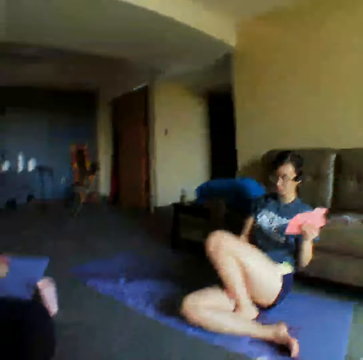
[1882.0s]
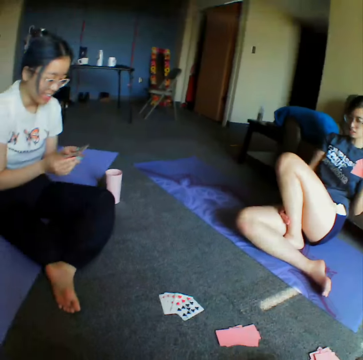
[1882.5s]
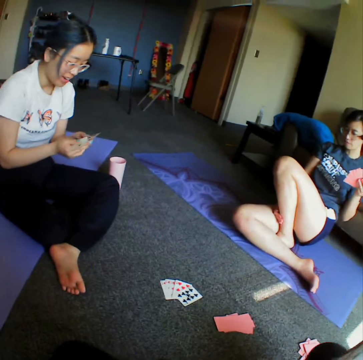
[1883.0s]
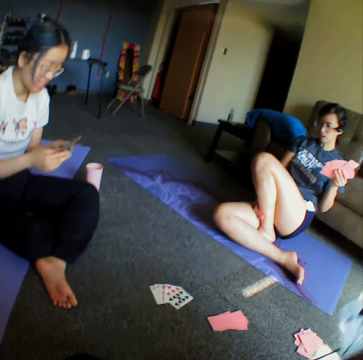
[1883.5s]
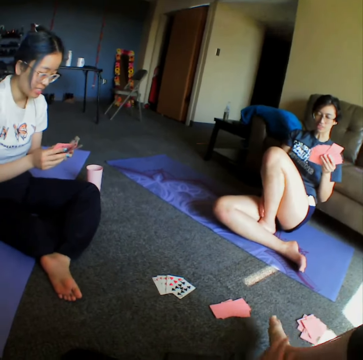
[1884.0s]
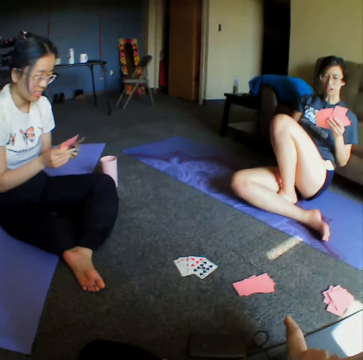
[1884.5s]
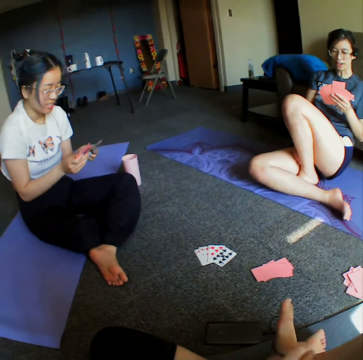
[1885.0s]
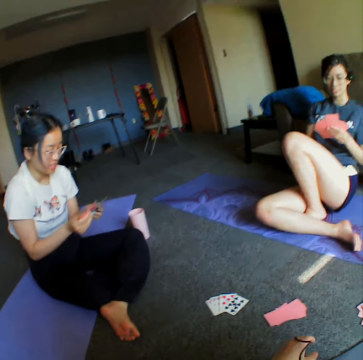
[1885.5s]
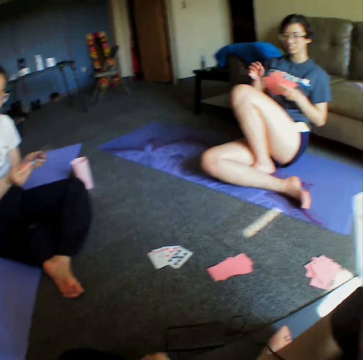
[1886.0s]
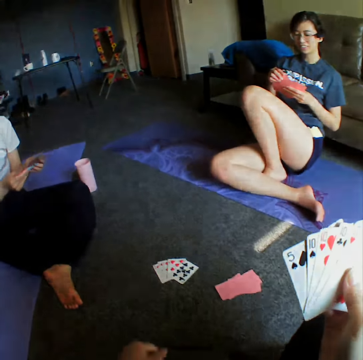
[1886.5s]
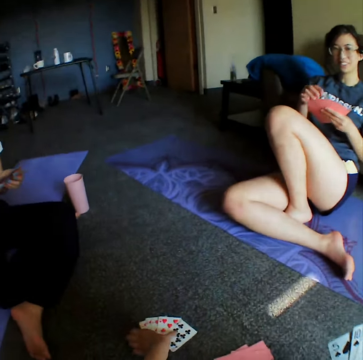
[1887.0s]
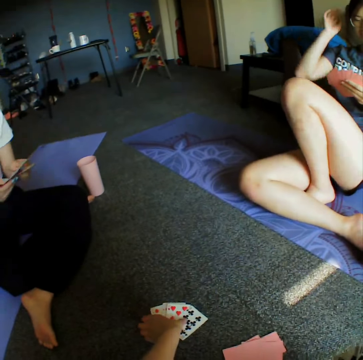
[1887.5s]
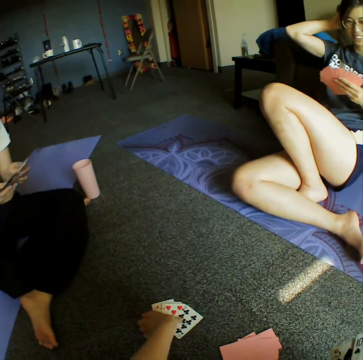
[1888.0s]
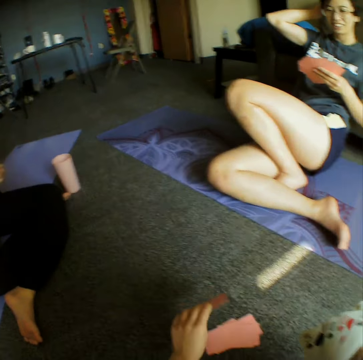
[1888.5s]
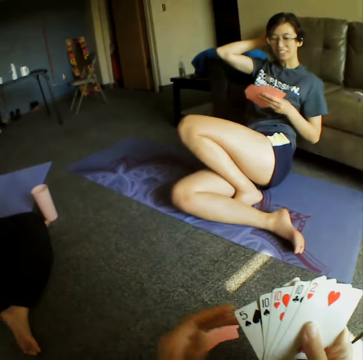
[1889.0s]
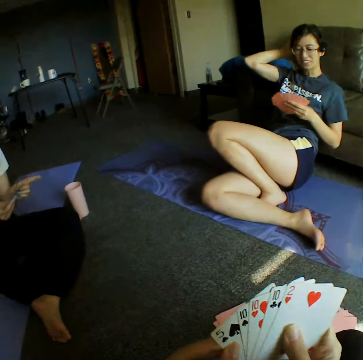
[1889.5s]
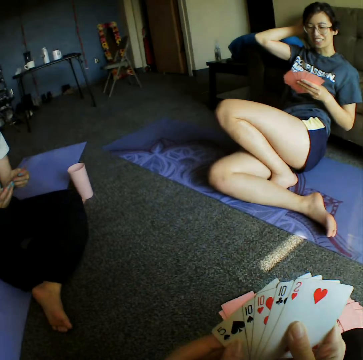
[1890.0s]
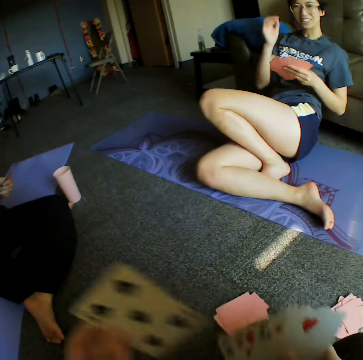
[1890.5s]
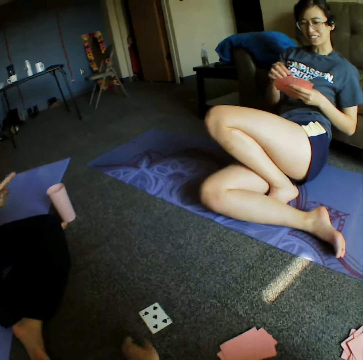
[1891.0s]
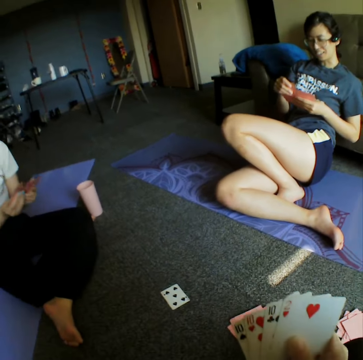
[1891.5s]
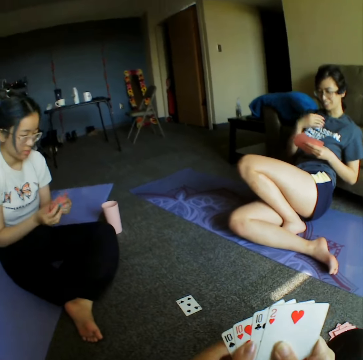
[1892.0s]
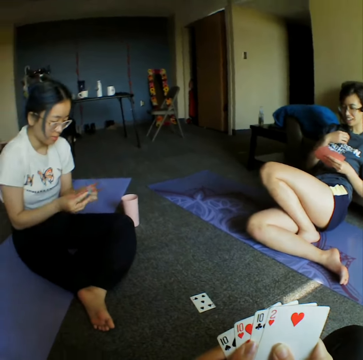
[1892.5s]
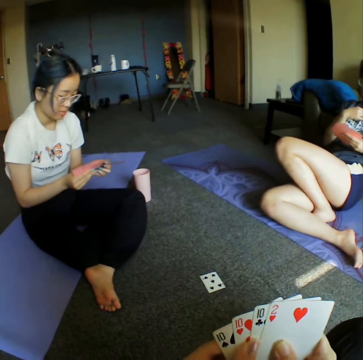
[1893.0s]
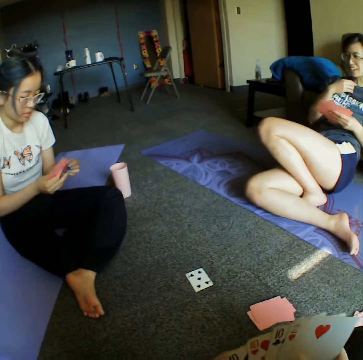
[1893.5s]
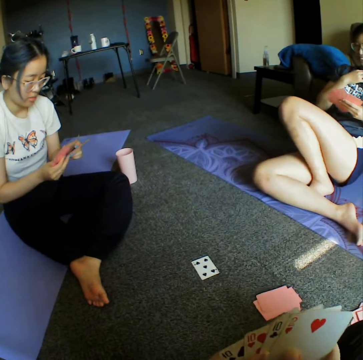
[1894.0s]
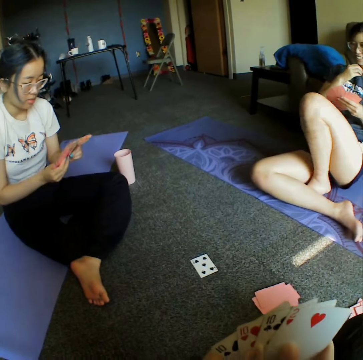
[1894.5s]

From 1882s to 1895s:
The camera wearer looks around the room. They pick cards from the floor. They allocate the cards from one place to the other and turn them upside down. They throw the card on the floor. They place a card on the floor.

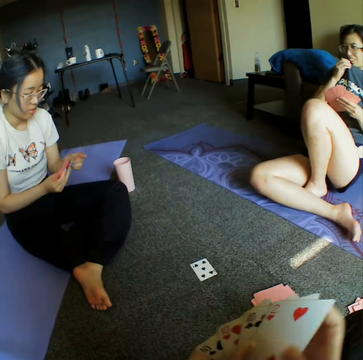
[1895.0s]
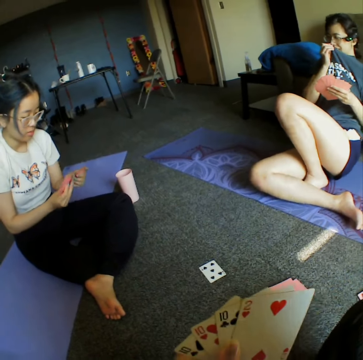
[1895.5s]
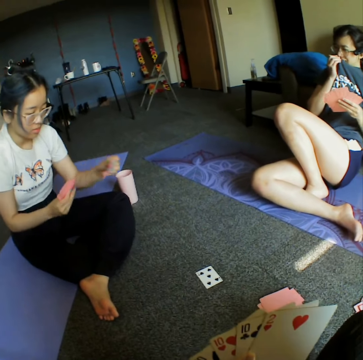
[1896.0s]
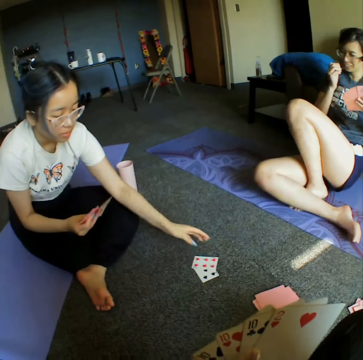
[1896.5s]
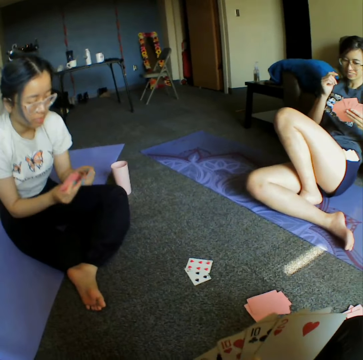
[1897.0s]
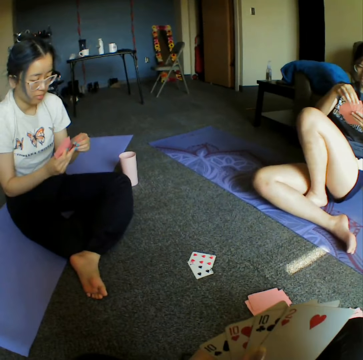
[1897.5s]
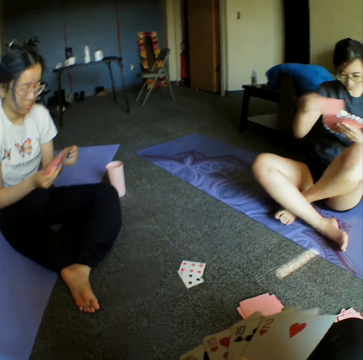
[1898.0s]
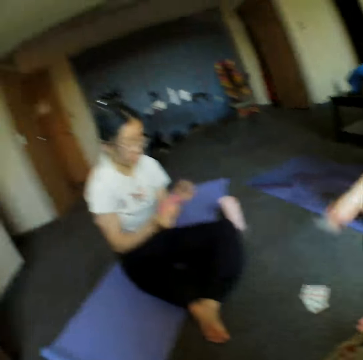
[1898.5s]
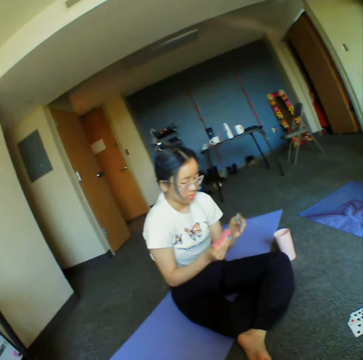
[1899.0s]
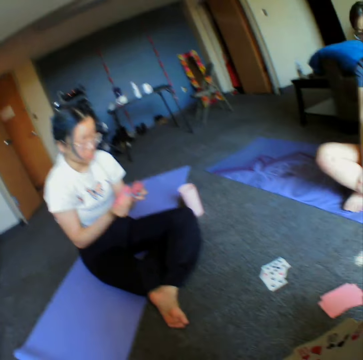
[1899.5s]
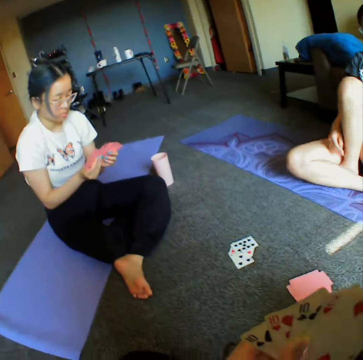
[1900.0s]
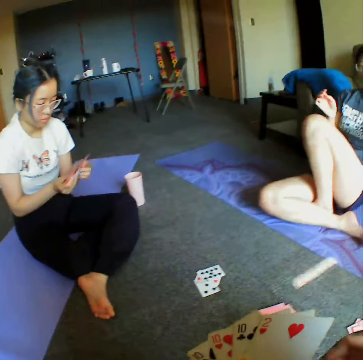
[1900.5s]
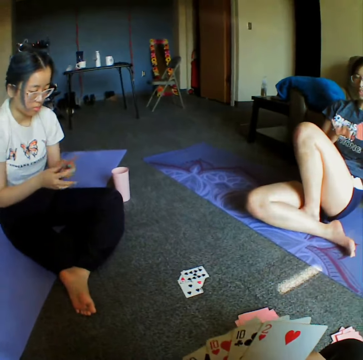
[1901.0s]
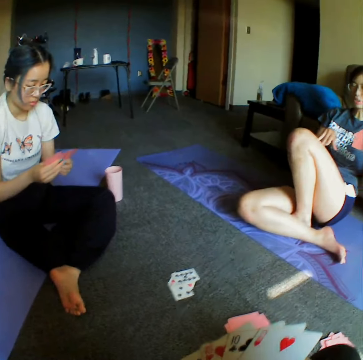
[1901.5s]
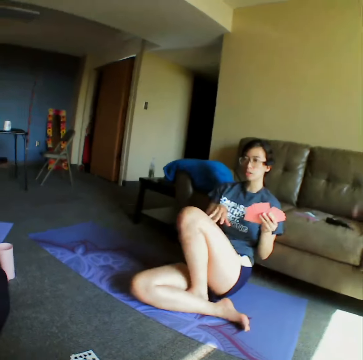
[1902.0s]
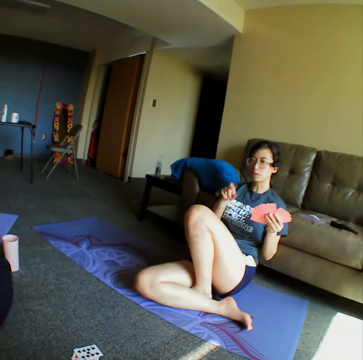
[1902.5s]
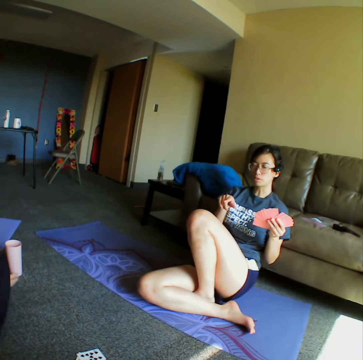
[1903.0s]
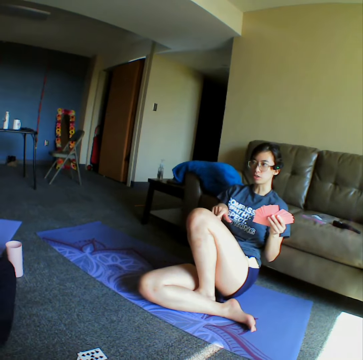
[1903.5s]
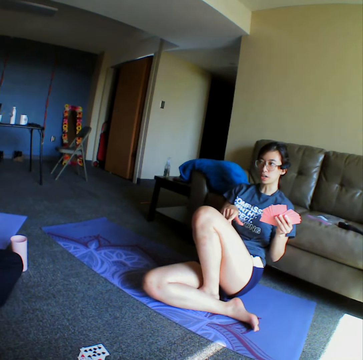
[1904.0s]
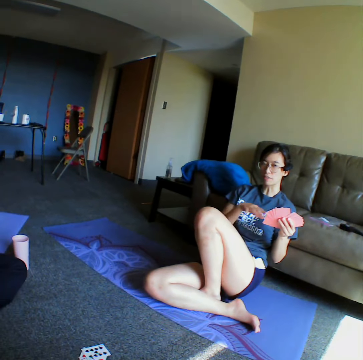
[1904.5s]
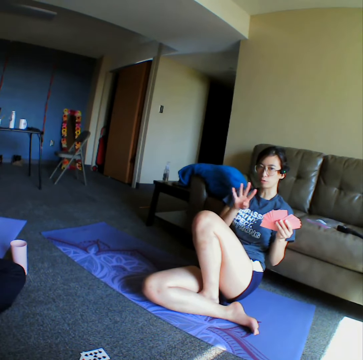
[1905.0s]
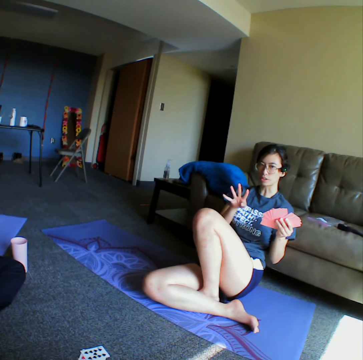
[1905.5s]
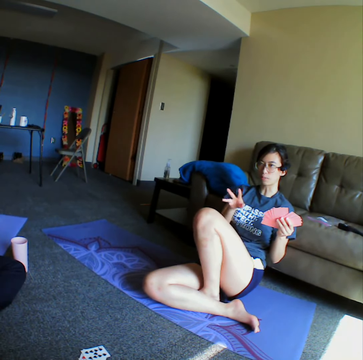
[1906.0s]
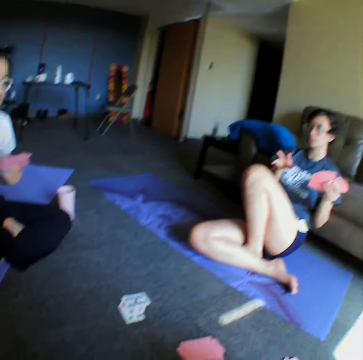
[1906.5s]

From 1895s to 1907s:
A woman places a card on the floor. She throws the cards on the floor. Another woman places a card on the floor. She throws the cards on the floor. She converses with the camera wearer and demonstrates something to the first woman and the camera wearer.

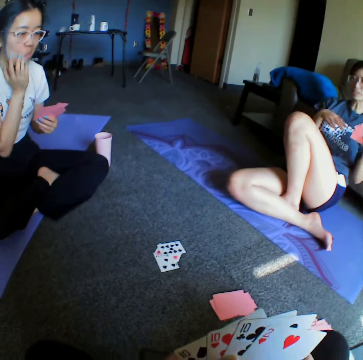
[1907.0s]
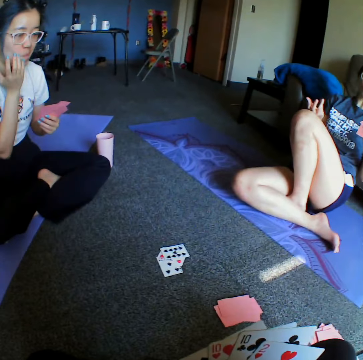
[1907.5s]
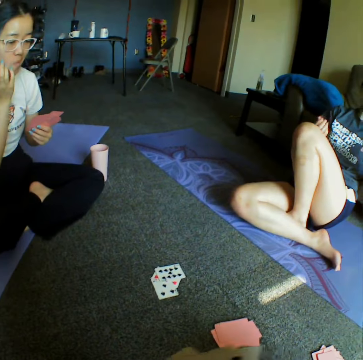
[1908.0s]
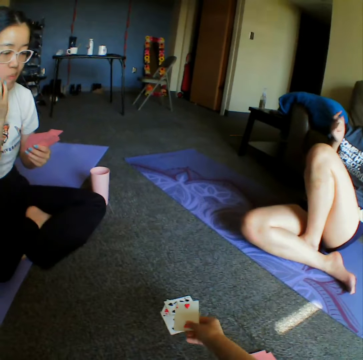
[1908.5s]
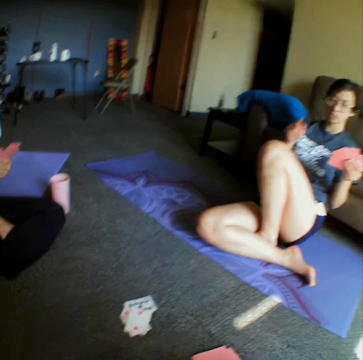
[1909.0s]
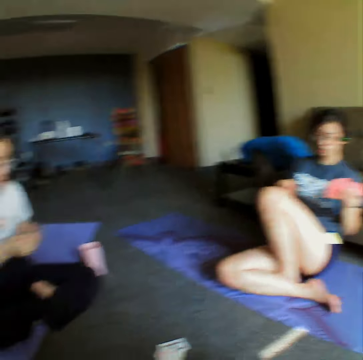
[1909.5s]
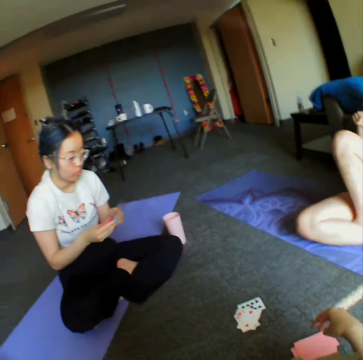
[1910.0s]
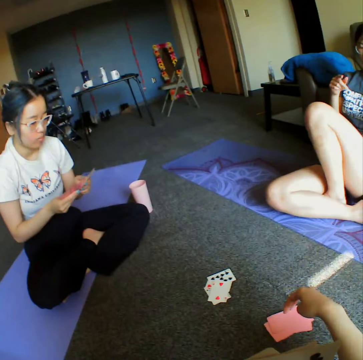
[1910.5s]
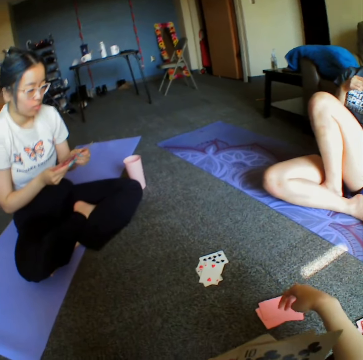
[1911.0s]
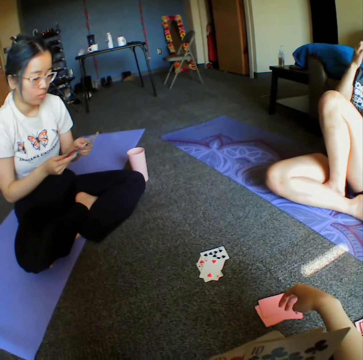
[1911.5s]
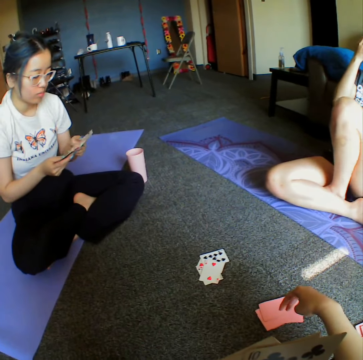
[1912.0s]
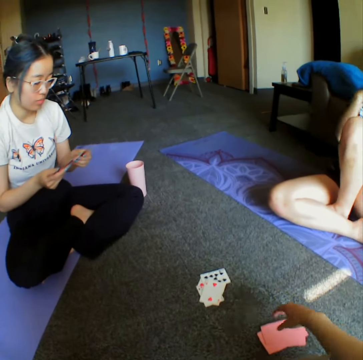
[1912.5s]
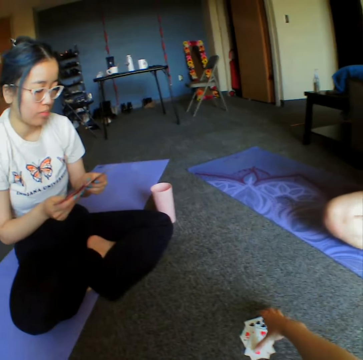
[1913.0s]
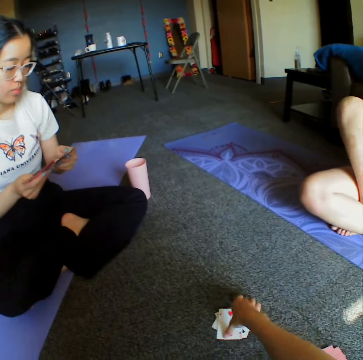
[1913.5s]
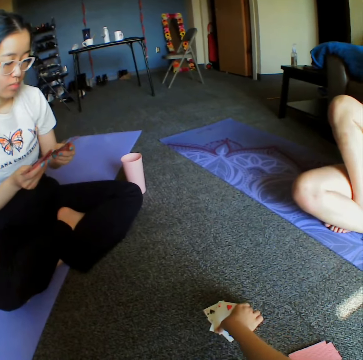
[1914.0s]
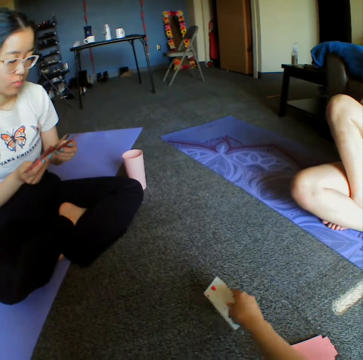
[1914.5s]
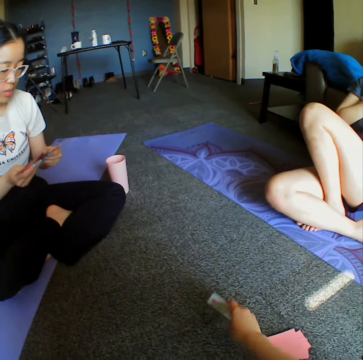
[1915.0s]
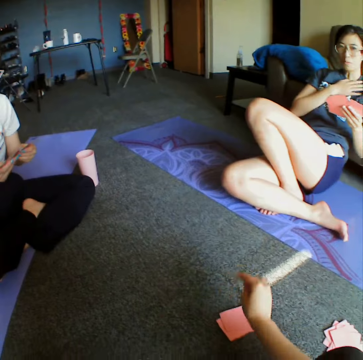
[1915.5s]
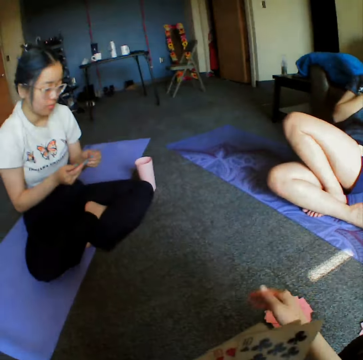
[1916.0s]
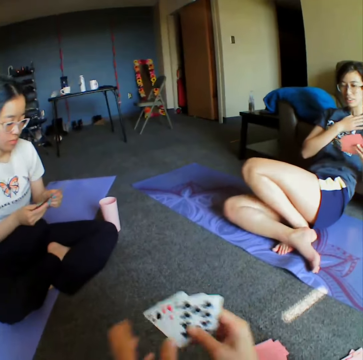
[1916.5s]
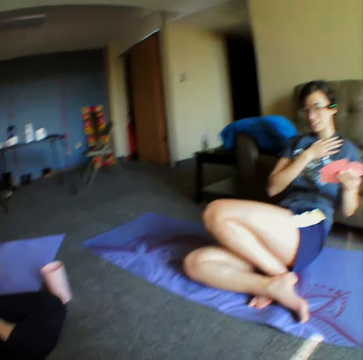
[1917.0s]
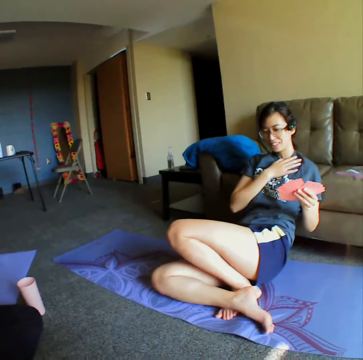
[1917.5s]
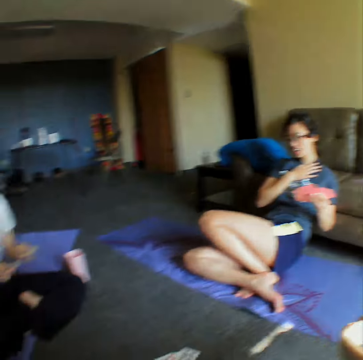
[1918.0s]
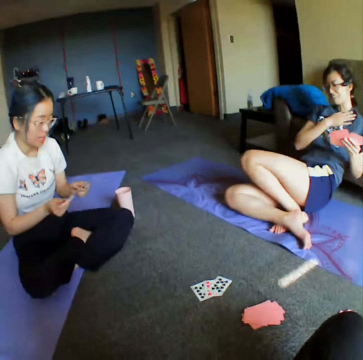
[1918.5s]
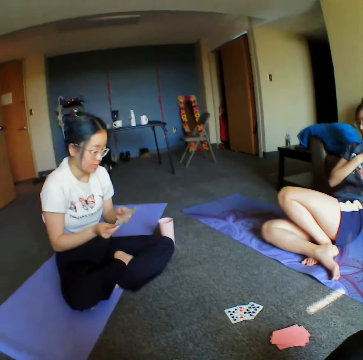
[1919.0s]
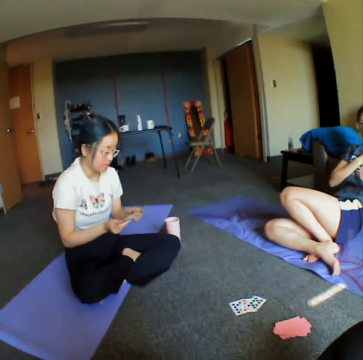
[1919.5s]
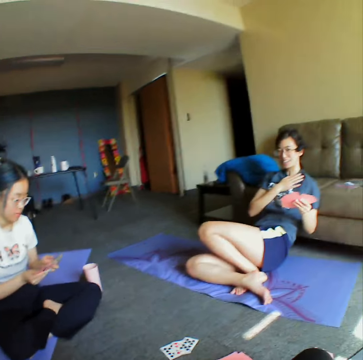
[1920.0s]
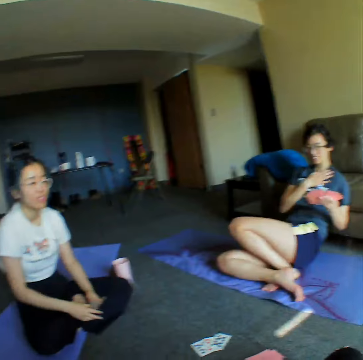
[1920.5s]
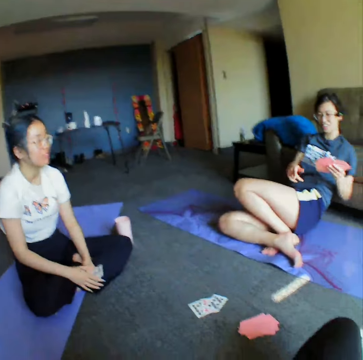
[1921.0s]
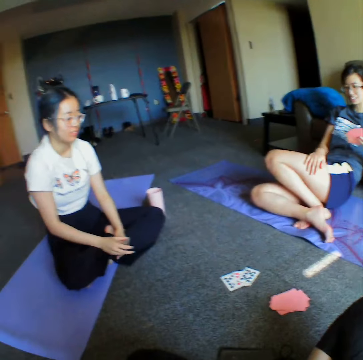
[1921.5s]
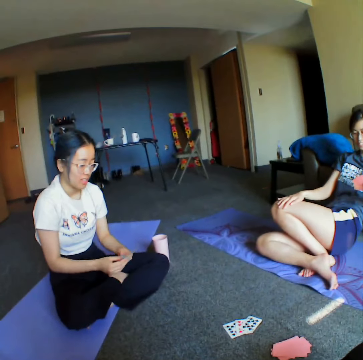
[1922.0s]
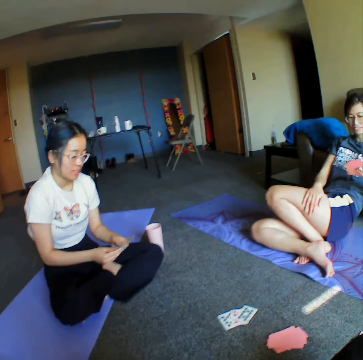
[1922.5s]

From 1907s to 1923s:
The camera wearer places a card on the floor. They look around the floor. They collect some cards on the floor. They place the cards on the floor.
